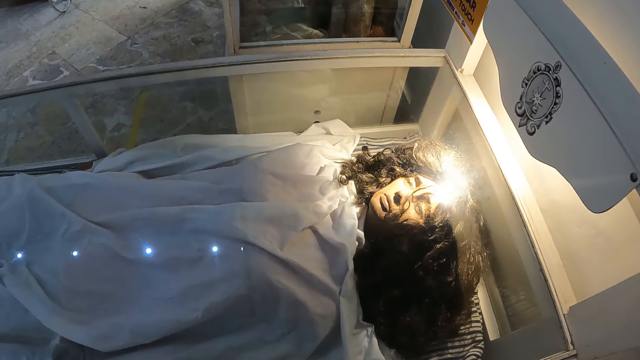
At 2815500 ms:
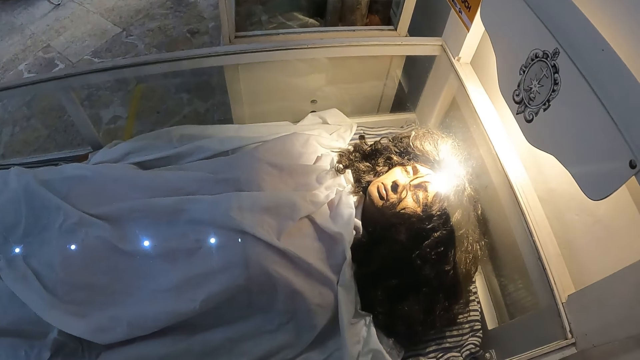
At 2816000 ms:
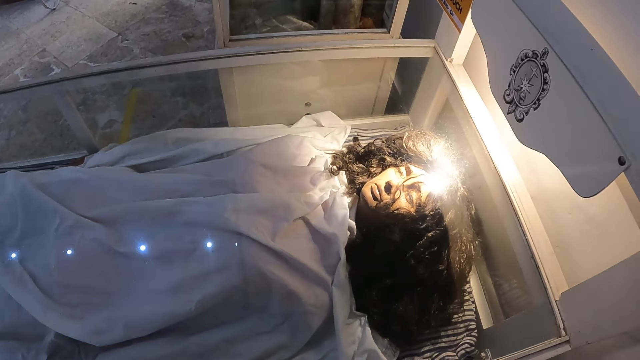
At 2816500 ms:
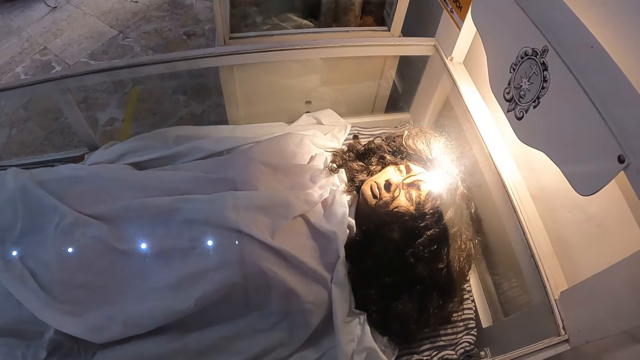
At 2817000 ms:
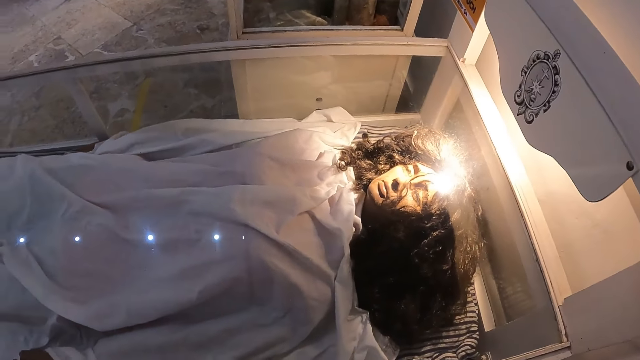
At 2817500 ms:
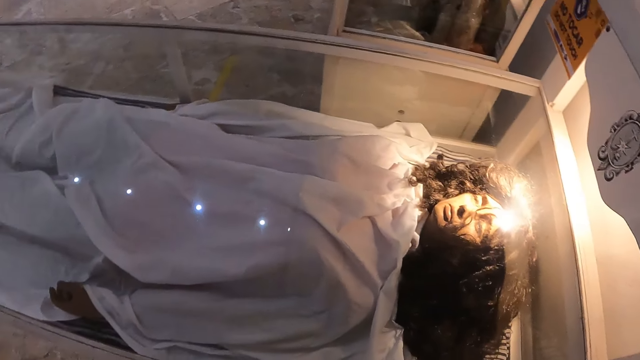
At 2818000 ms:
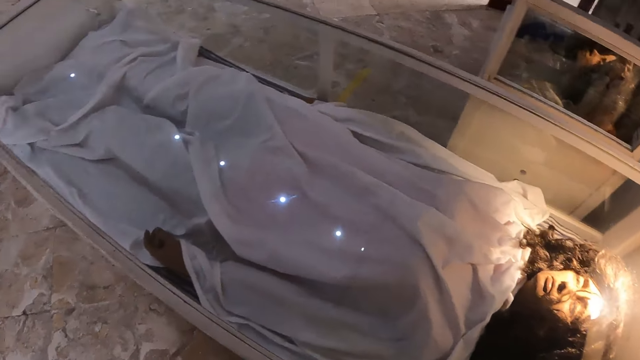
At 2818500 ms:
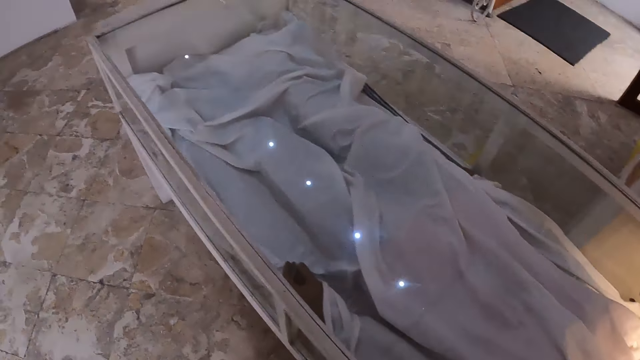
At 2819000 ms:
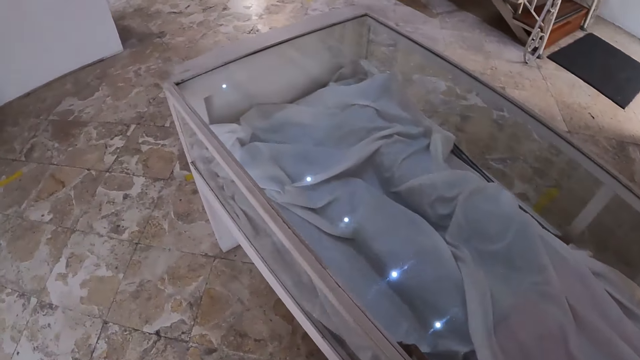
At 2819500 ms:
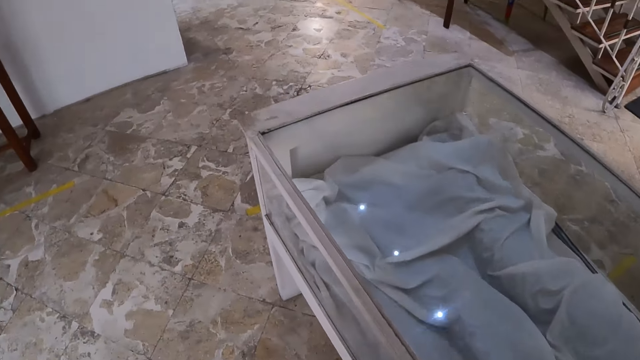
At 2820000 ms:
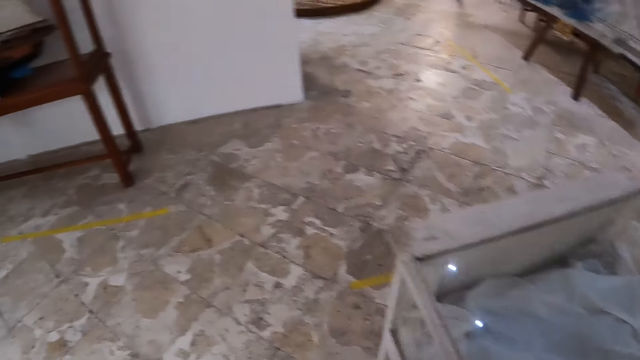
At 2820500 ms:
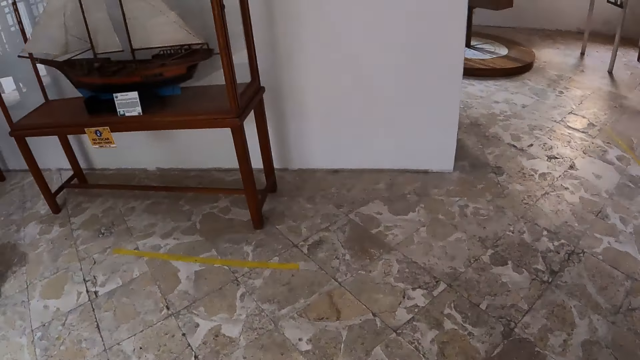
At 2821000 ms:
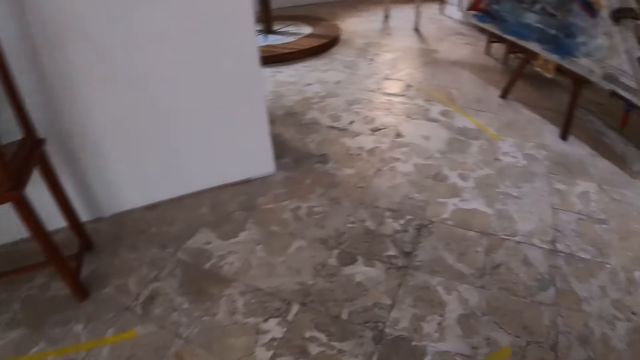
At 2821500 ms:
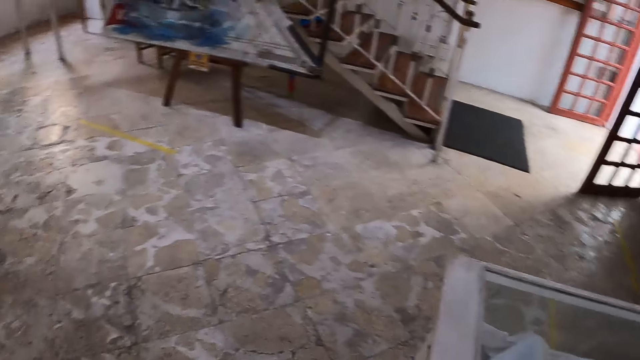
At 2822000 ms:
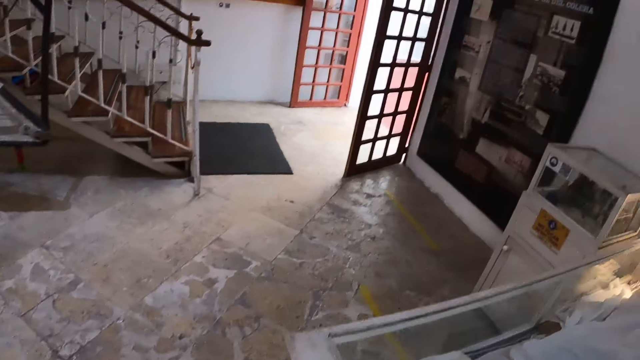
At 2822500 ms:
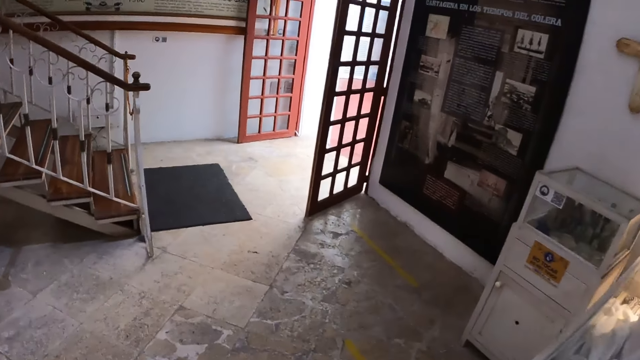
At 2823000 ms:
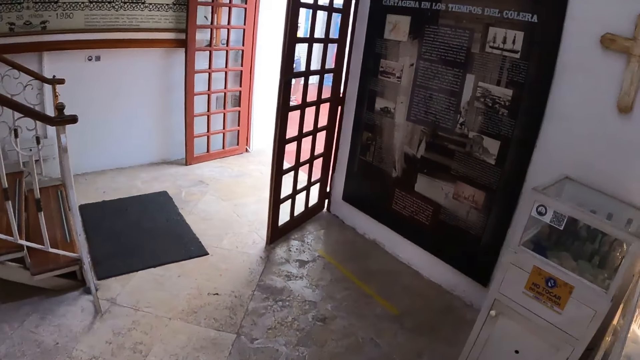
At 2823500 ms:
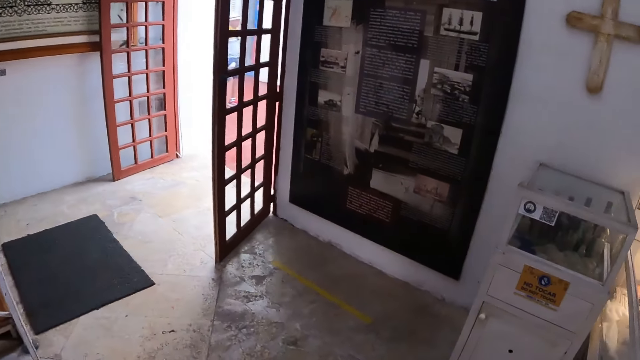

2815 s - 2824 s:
The camera wearer walks in the room.

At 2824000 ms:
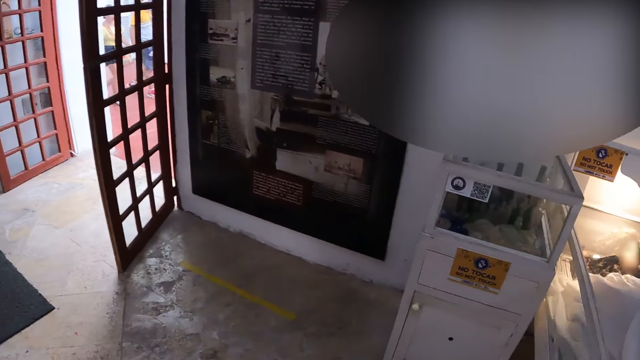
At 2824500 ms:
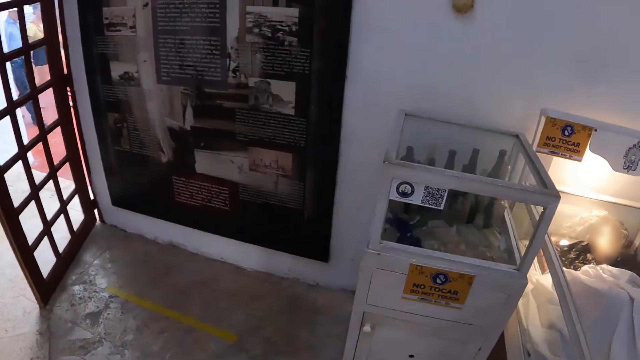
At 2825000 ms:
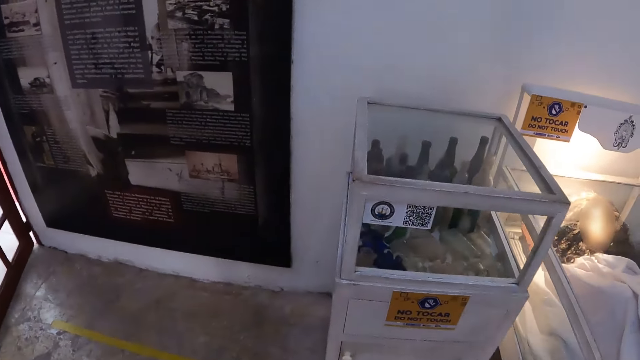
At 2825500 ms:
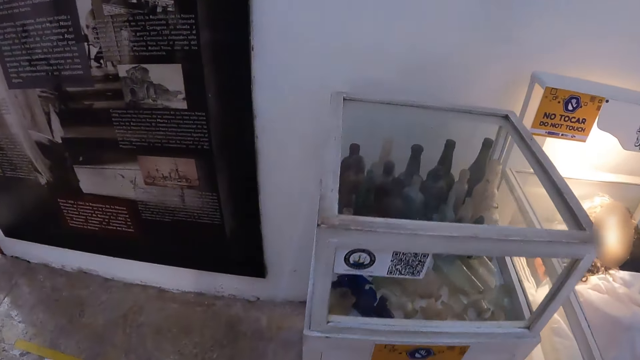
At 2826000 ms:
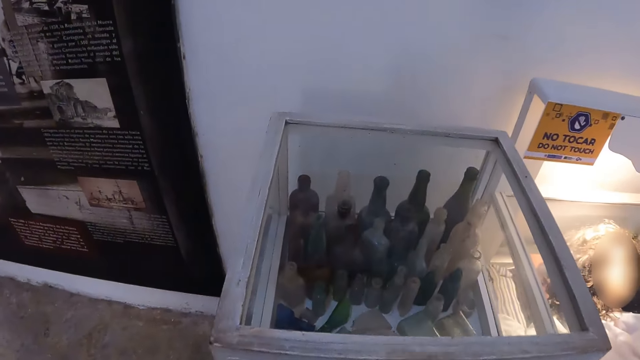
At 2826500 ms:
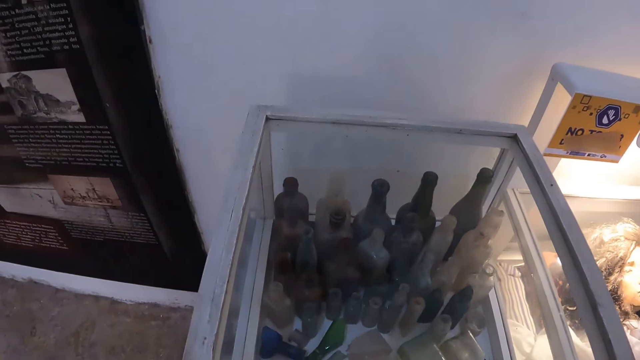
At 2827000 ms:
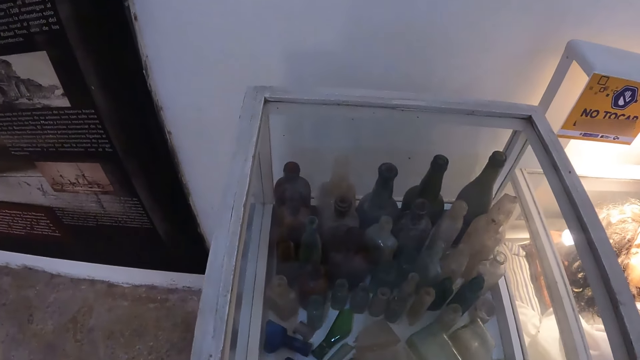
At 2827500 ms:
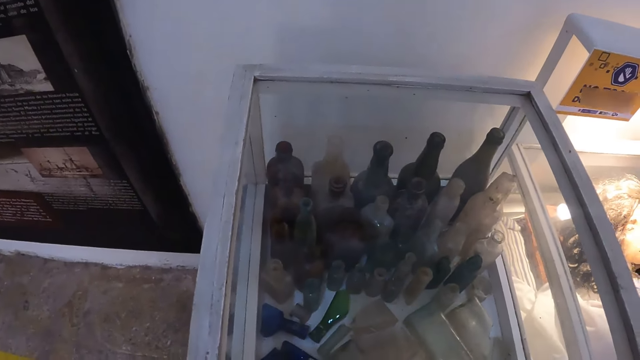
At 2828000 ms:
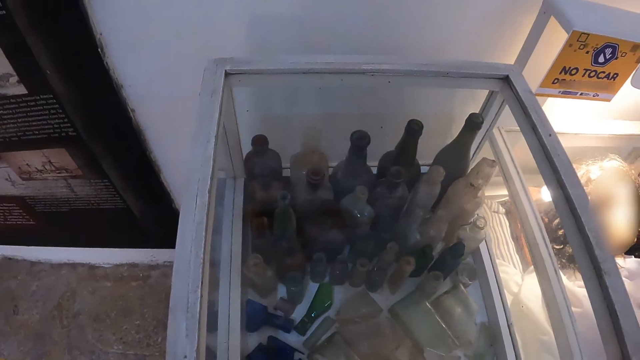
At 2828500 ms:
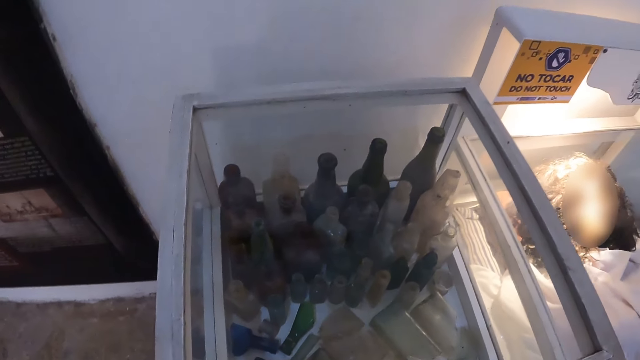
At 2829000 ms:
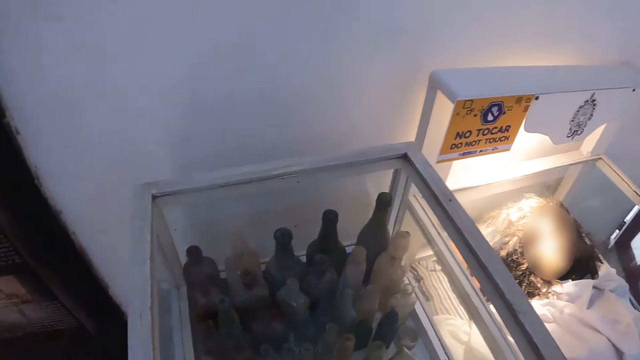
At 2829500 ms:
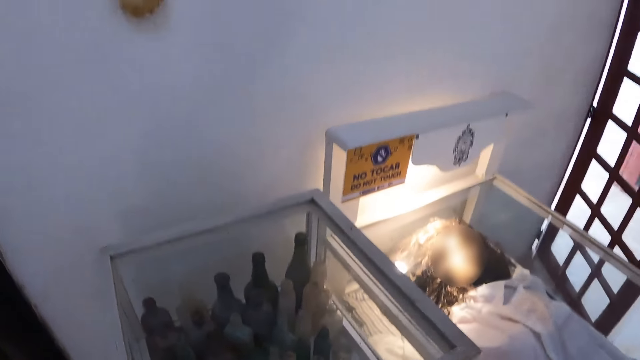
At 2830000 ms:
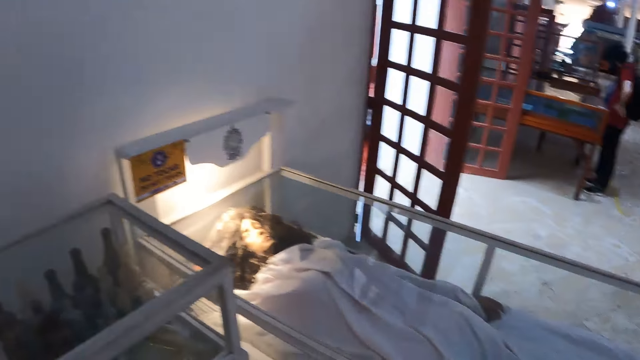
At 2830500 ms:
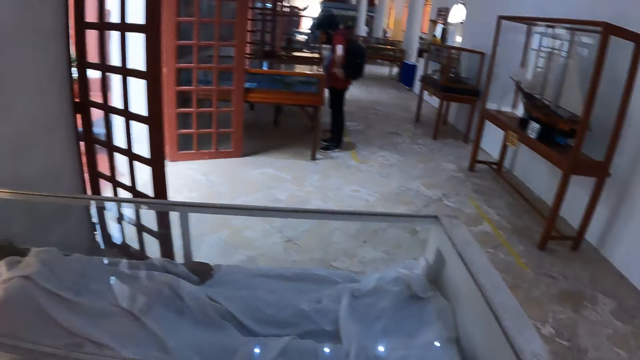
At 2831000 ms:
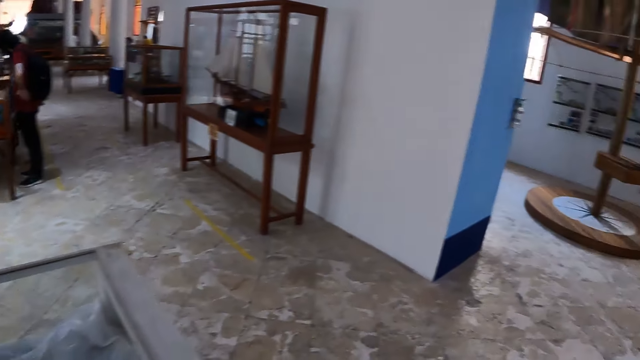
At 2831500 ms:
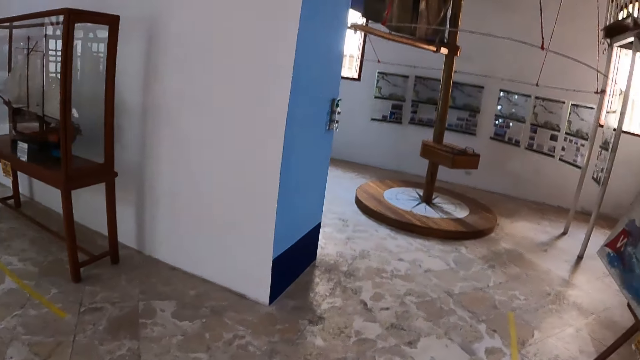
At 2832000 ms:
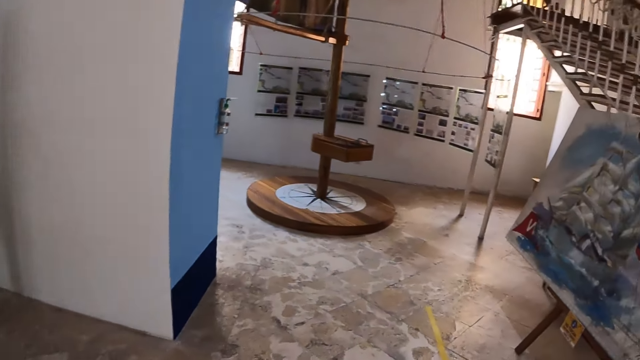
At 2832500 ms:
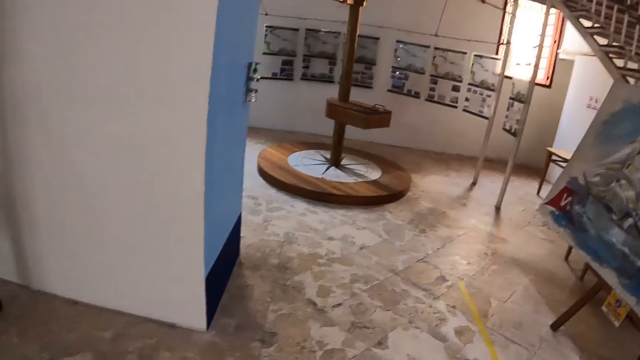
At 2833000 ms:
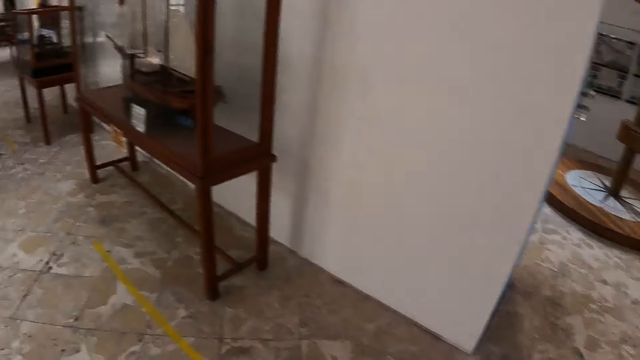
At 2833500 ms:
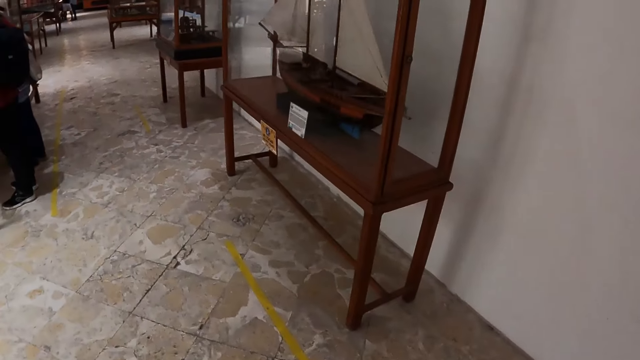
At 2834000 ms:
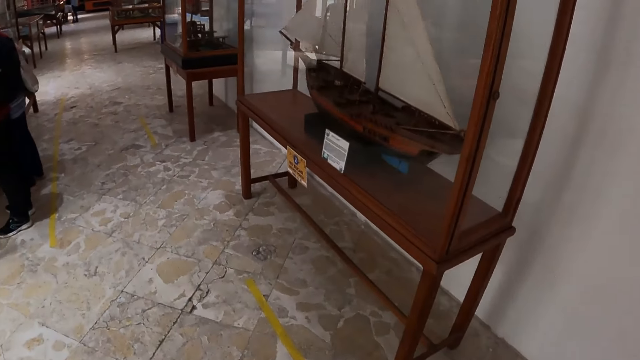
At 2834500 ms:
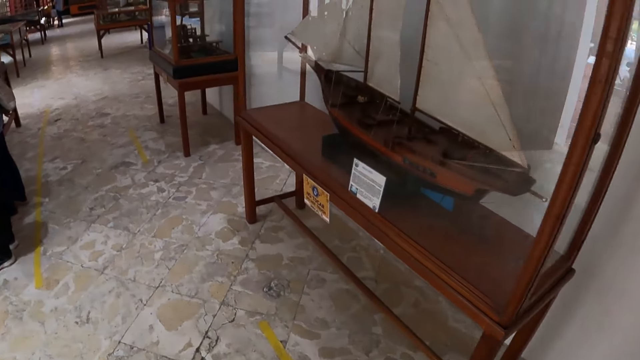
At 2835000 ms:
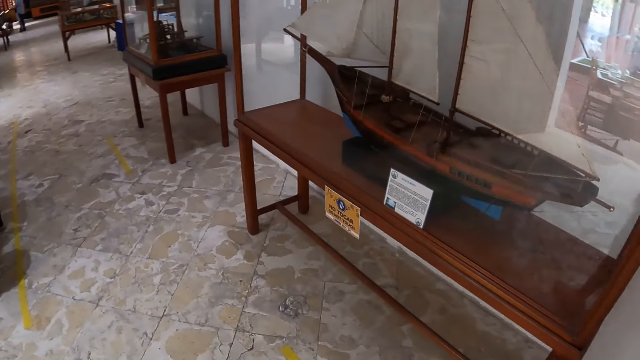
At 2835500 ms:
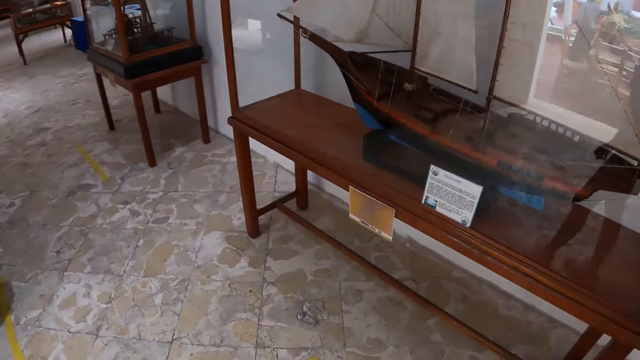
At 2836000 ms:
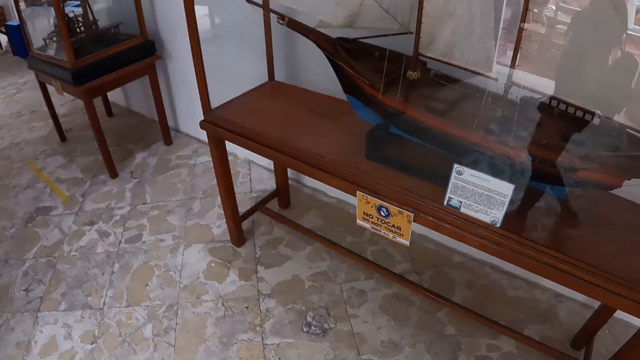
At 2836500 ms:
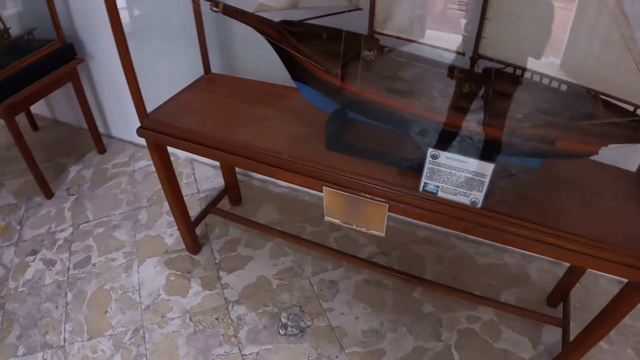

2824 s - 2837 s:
The camera wearer stares at the museum bottles. They look at the display cabinet. They walk in the room.
